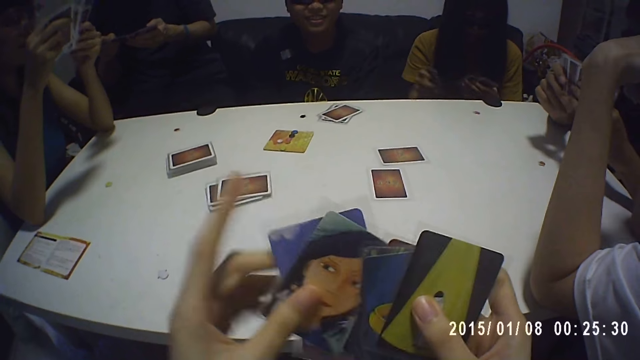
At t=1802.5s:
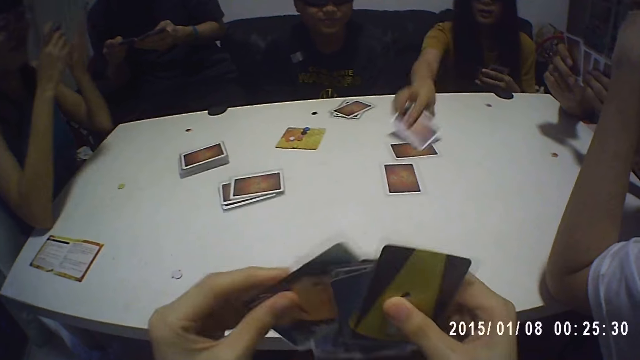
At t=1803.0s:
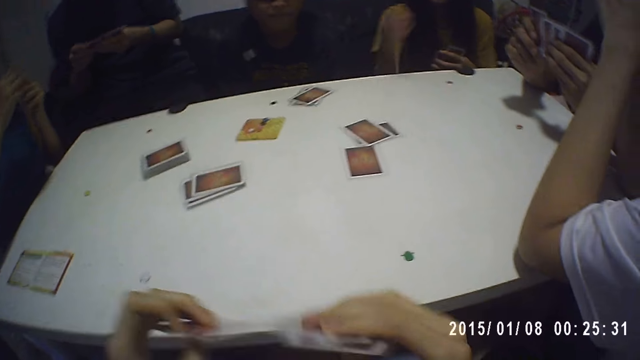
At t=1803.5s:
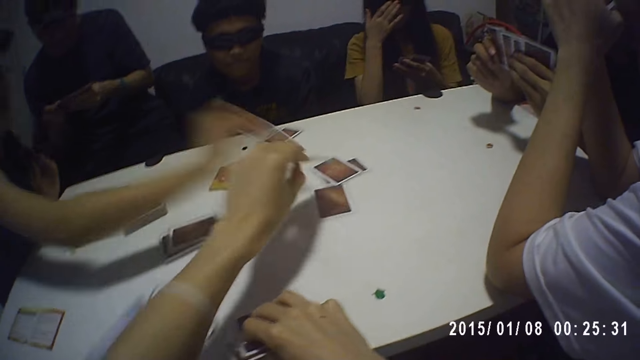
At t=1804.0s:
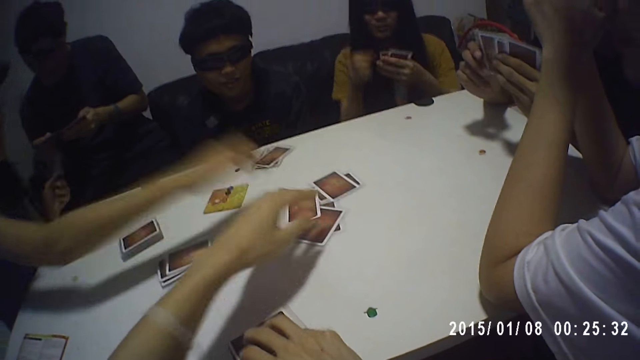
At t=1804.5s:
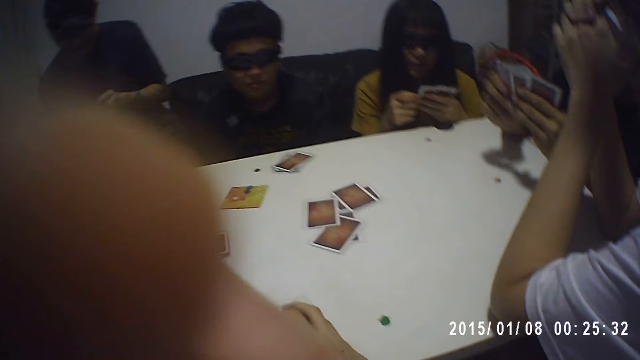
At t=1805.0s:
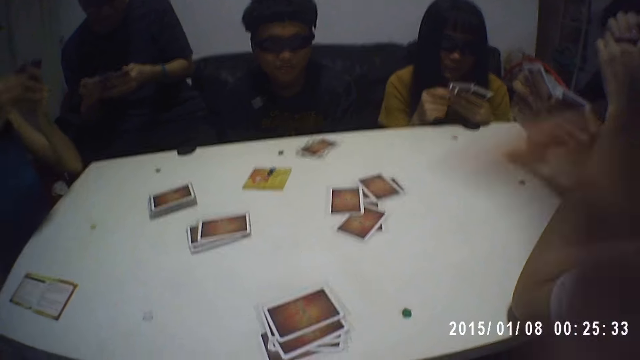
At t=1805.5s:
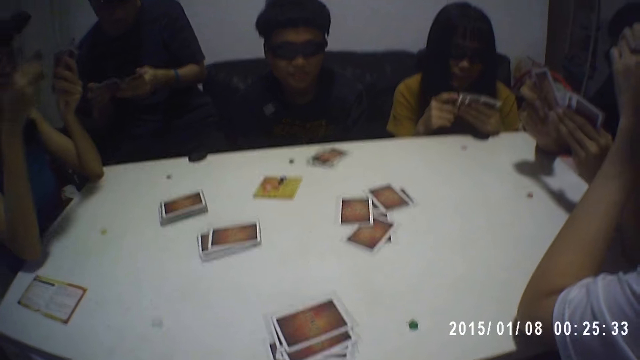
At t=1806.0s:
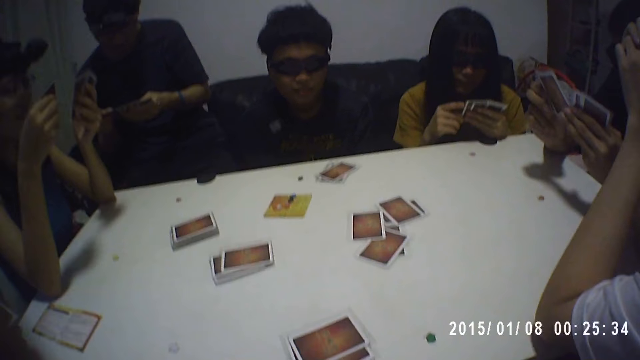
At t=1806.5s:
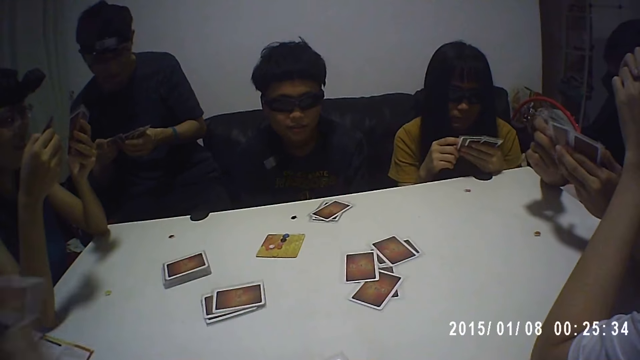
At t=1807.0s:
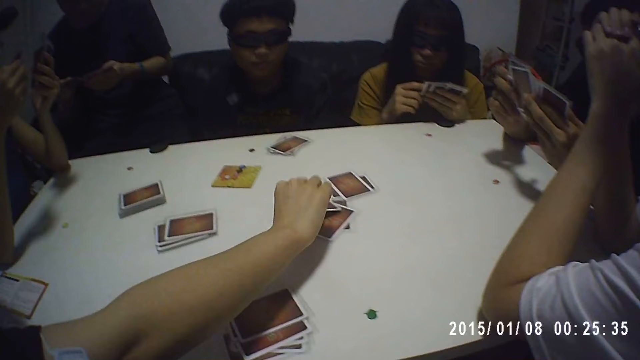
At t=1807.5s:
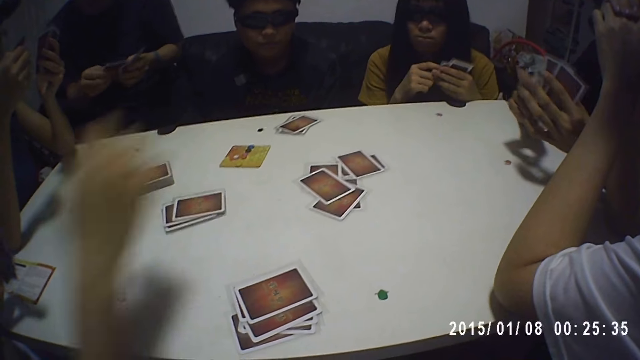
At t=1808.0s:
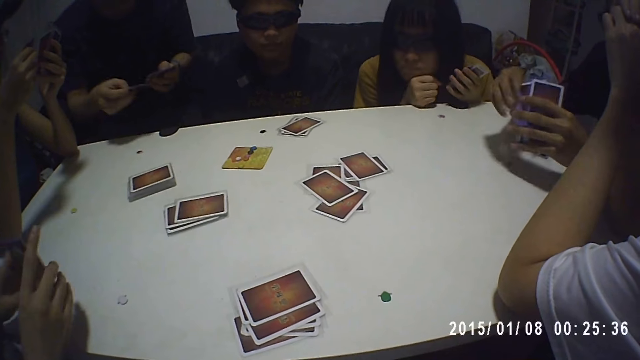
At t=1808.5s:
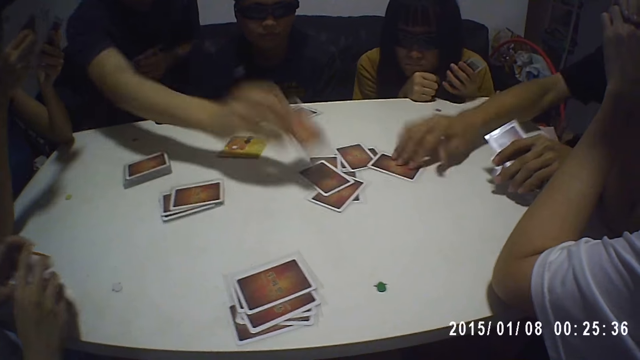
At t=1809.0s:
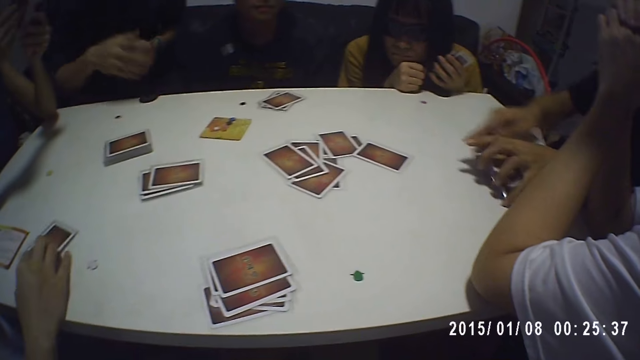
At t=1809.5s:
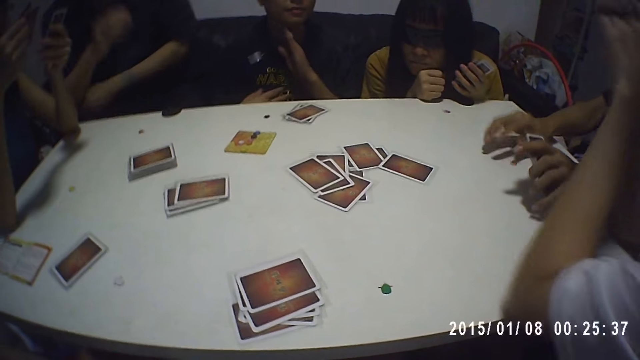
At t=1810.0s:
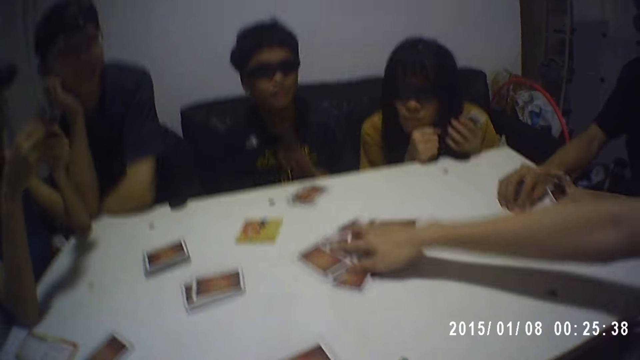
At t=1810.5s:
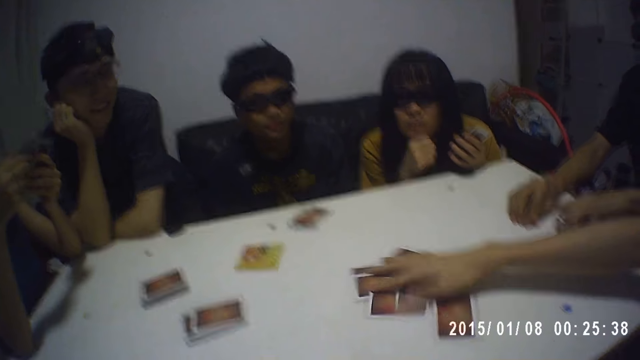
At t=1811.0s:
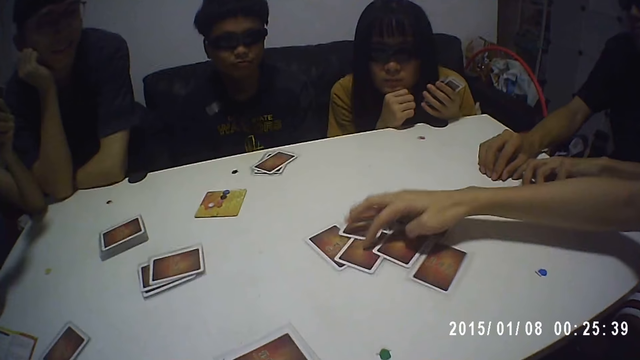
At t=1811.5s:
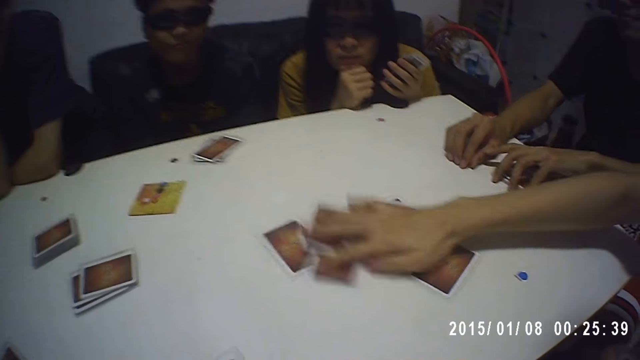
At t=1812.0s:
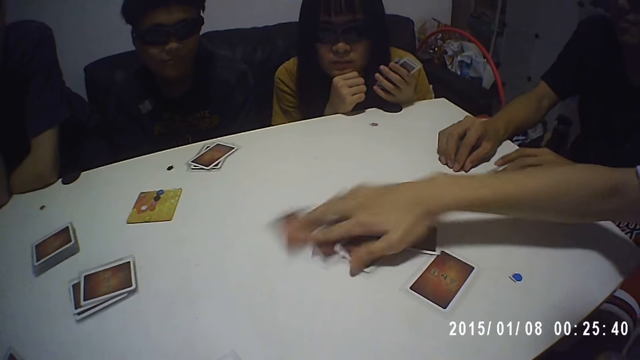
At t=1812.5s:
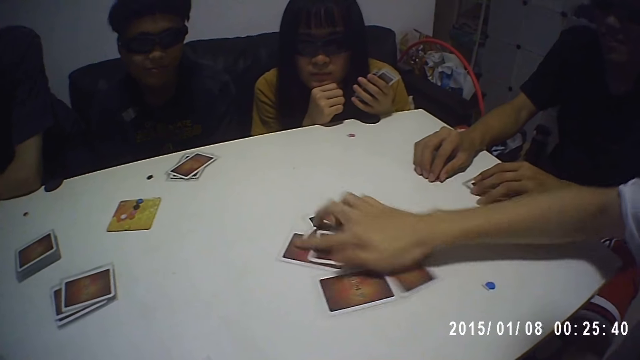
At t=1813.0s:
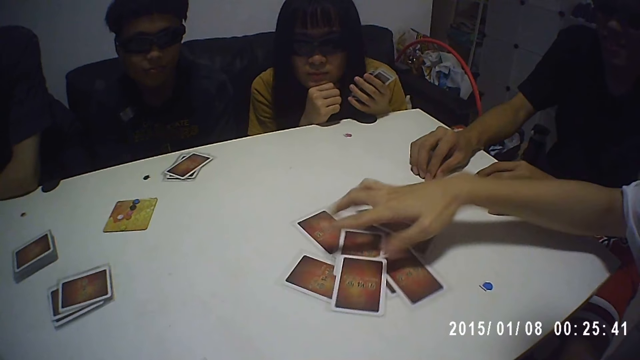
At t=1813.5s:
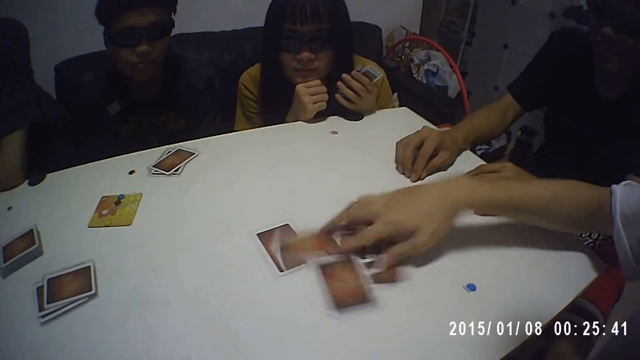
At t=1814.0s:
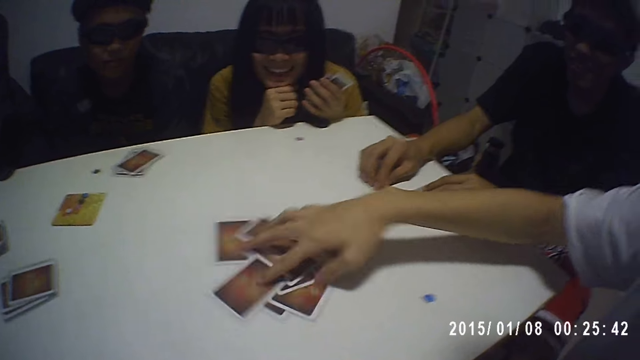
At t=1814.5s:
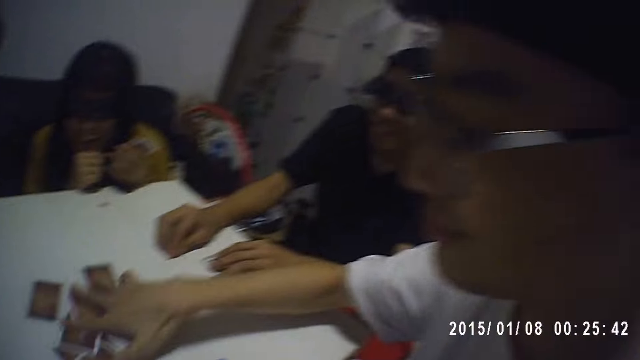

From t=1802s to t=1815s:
A lady drops a card on the table. Another lady drops a card on the table. The camera wearer drops a card on the table. A man shuffles cards in his hands. The first lady shuffles cards in her hands. The camera wearer adjusts the camera on the head. Another man shuffles cards in his hands. The second lady shuffles cards in her hands. A third man stares at the cards on the table. A third lady drops a card on the table. The first man drops a card on the table. The second man drops a card on the table. The third lady drops another card on the table. A fourth man shuffles cards on the table. A man scatters the cards on the table. The third man stares at the cards on the table. The second man stares at the cards on the table. The first lady stares at the cards on the table. The first man stares at the cards on the table.

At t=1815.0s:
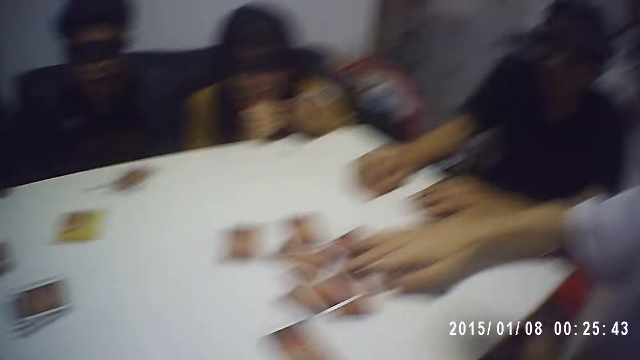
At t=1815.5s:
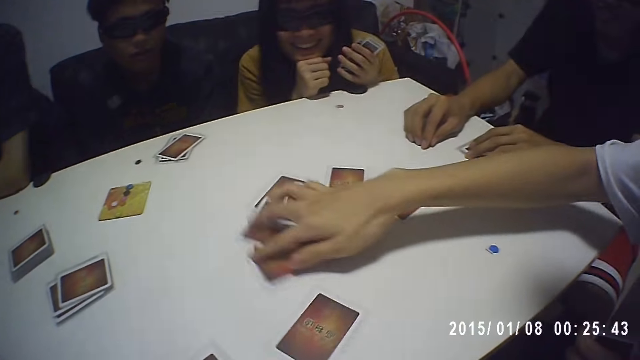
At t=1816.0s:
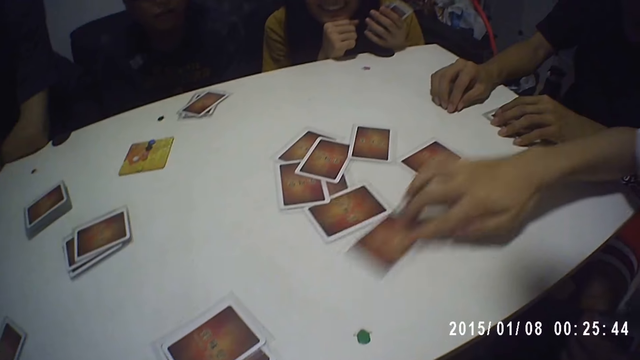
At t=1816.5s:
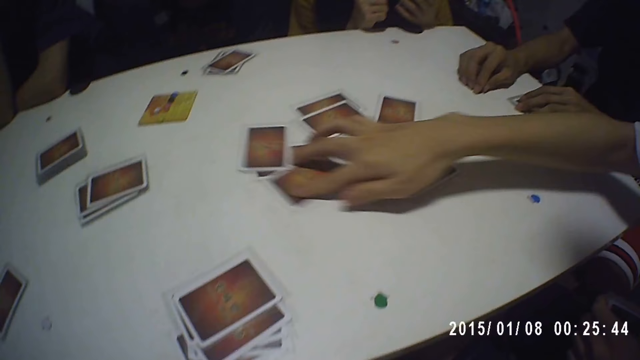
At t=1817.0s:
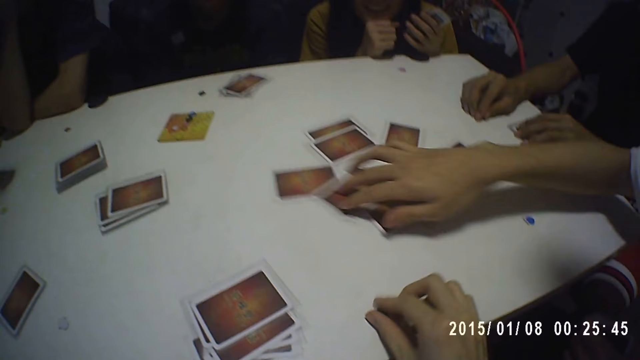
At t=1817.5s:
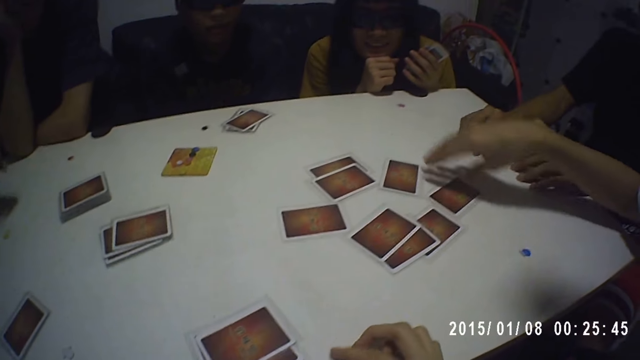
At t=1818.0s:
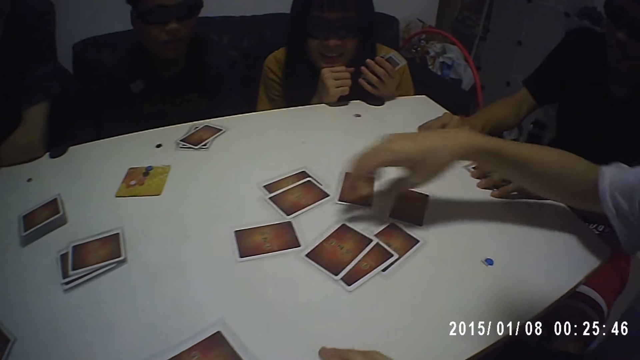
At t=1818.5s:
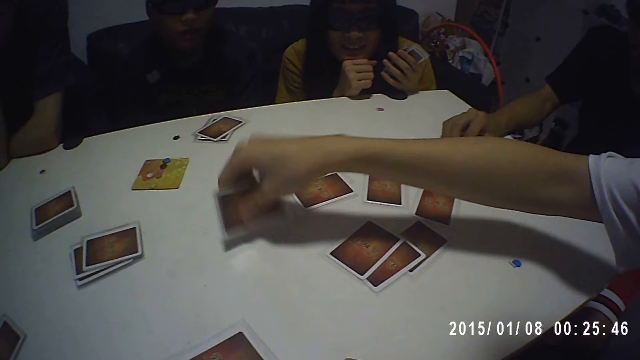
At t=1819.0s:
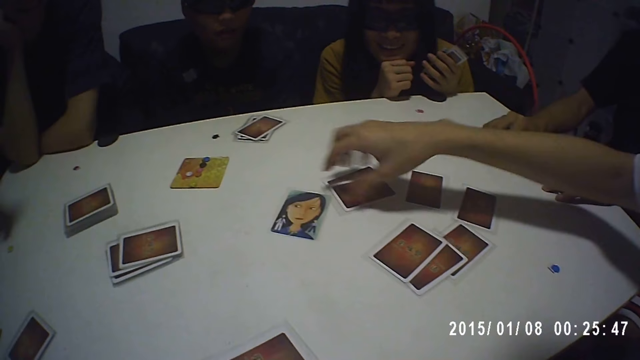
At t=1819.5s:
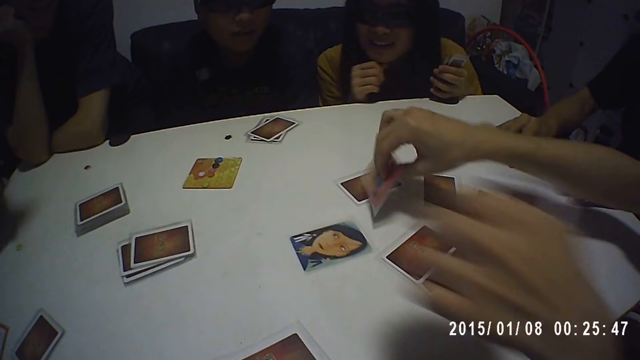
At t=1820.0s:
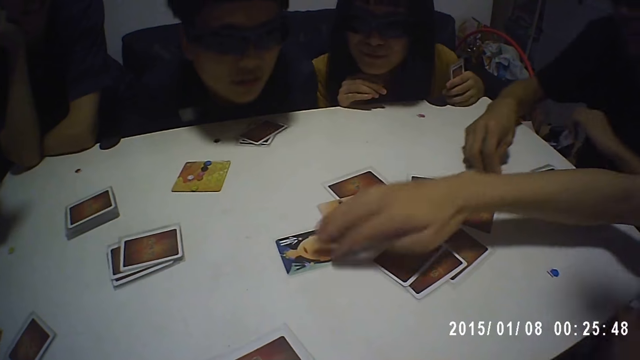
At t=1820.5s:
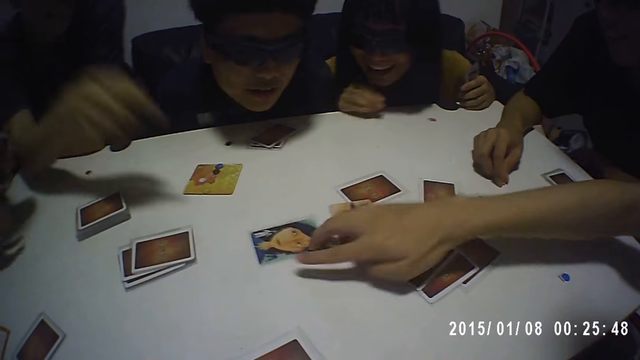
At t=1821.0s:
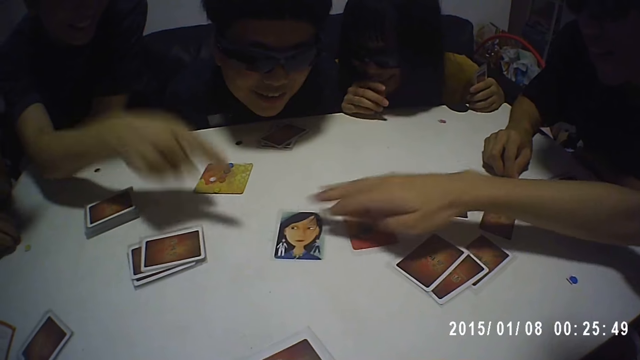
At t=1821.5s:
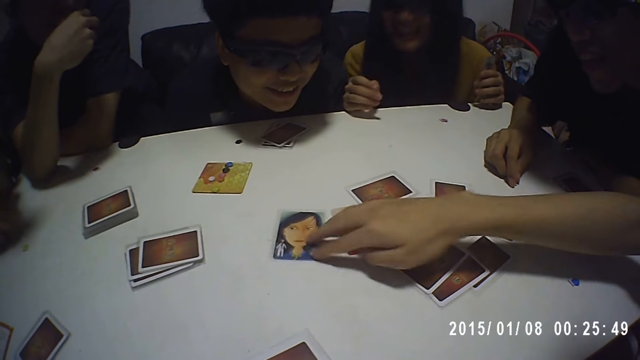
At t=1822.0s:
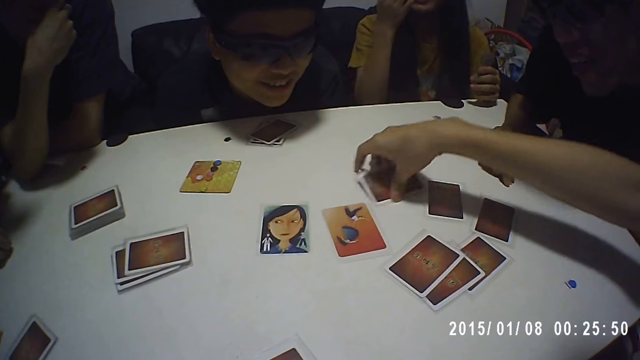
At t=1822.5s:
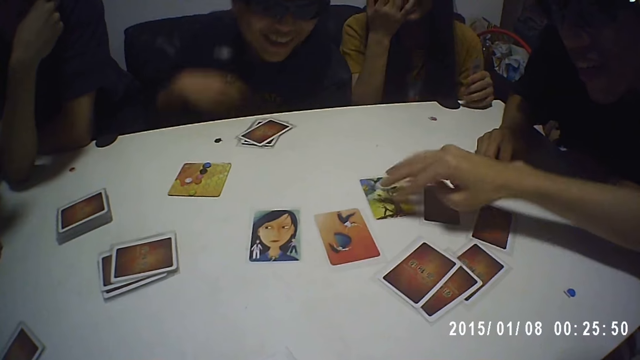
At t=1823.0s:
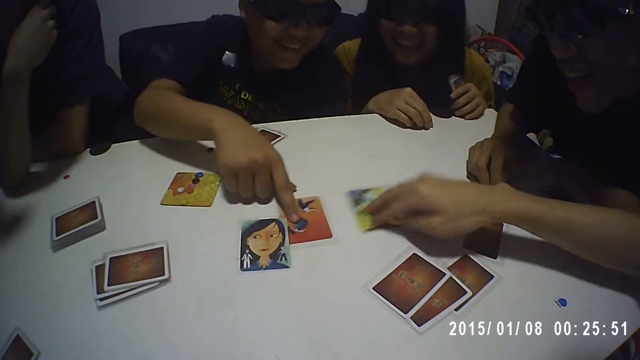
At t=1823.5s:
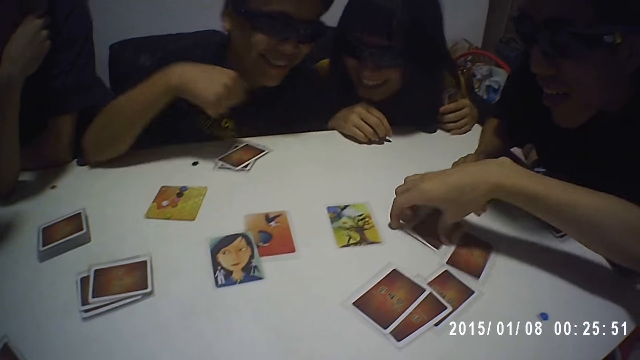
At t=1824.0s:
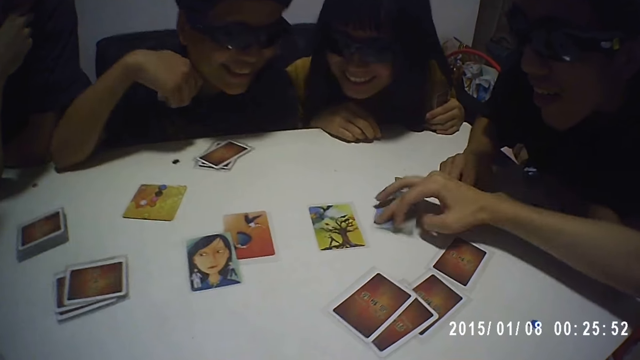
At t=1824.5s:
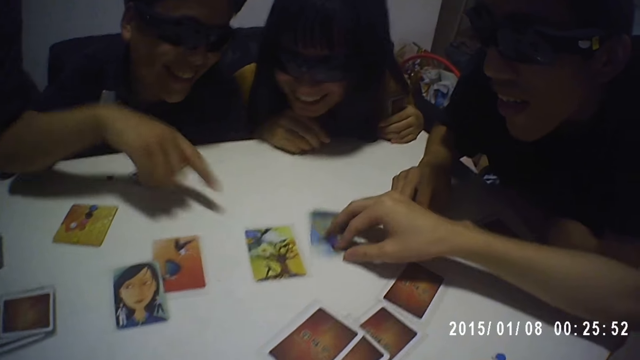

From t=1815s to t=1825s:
The camera wearer picks a card game token on the table. A man shuffles cards on the table, turns a card on the table and turns another card on the table. Another man stares at the cards closely. A lady stares at the cards closely. A third man stares at the cards closely. A fourth man points at a card on the table. The first man rotates a card on the table, turns a card on the table and pushes a card on the table. The second man pulls a card on the table. A man touches a card on the table. The first man turns a card on the table. The lady stares at the cards on the table.
